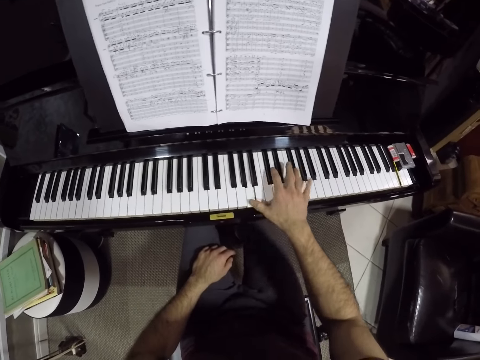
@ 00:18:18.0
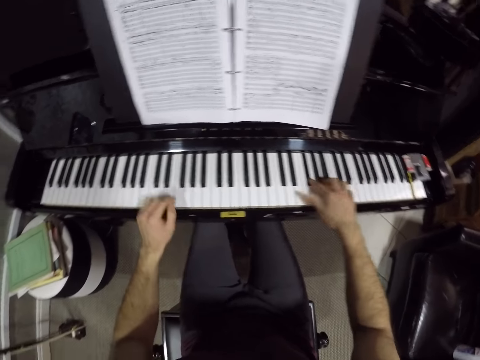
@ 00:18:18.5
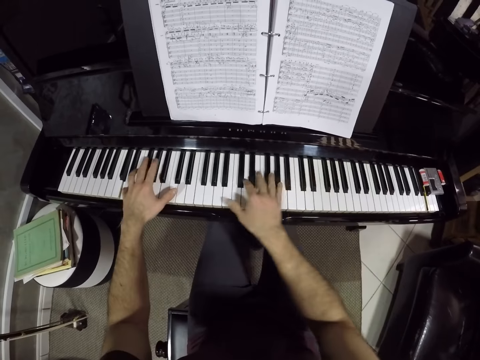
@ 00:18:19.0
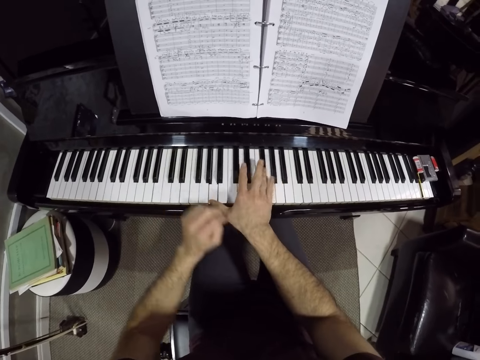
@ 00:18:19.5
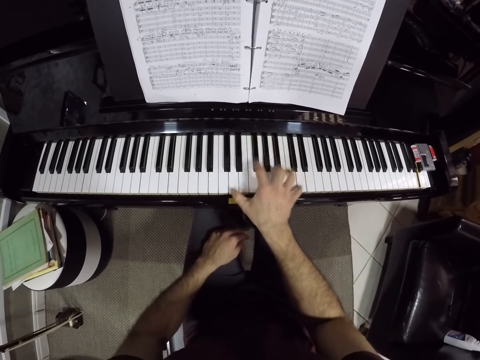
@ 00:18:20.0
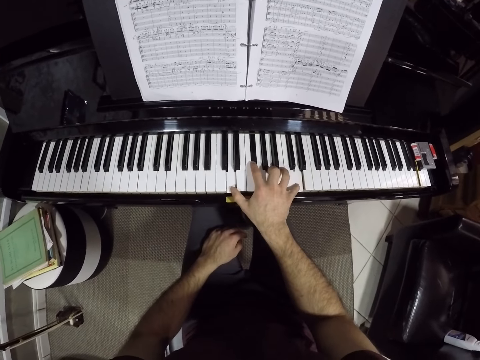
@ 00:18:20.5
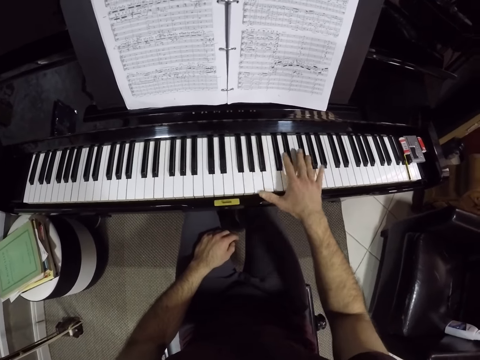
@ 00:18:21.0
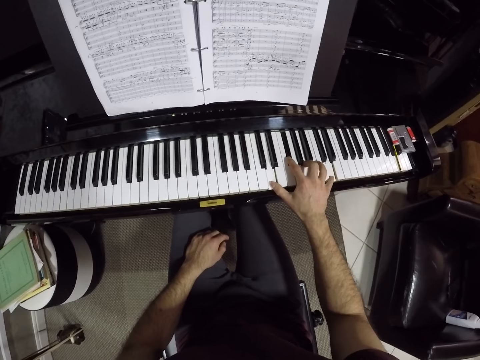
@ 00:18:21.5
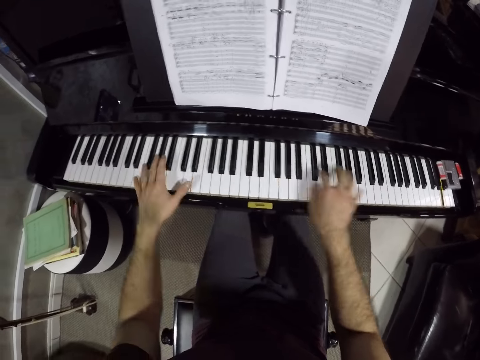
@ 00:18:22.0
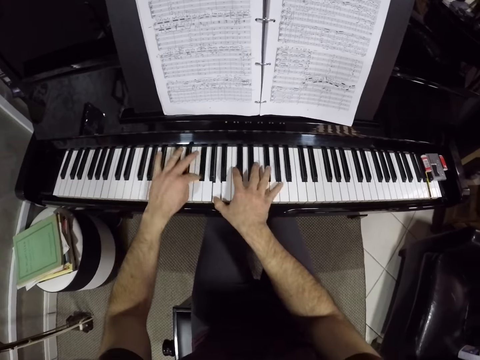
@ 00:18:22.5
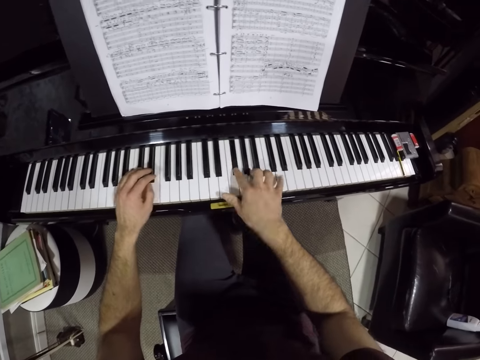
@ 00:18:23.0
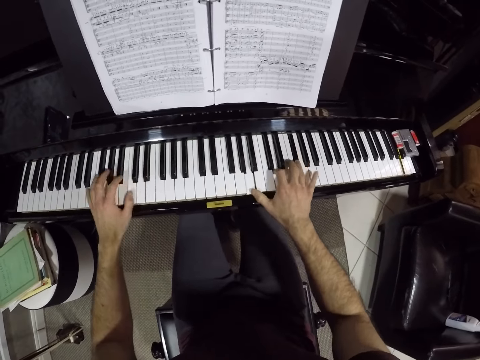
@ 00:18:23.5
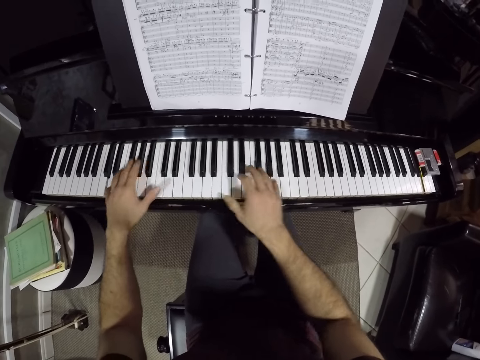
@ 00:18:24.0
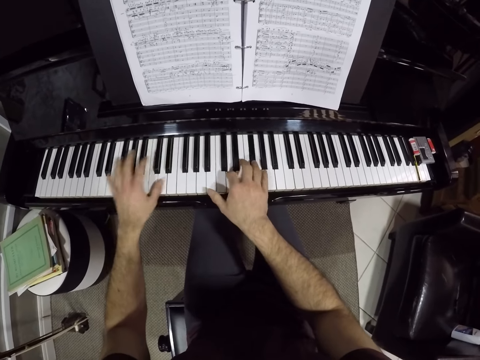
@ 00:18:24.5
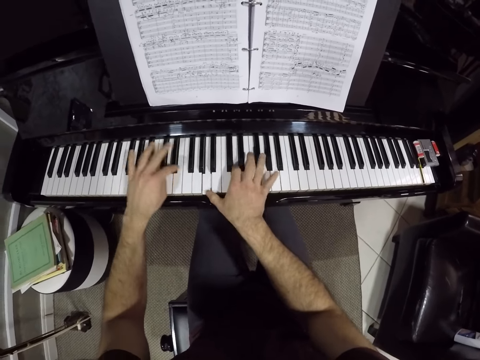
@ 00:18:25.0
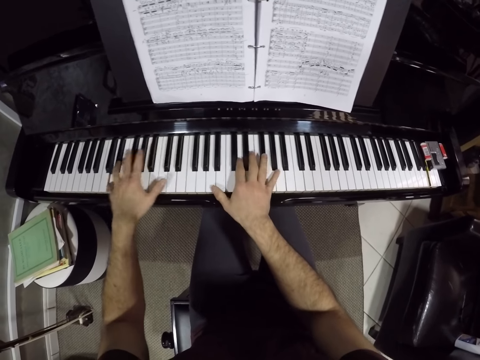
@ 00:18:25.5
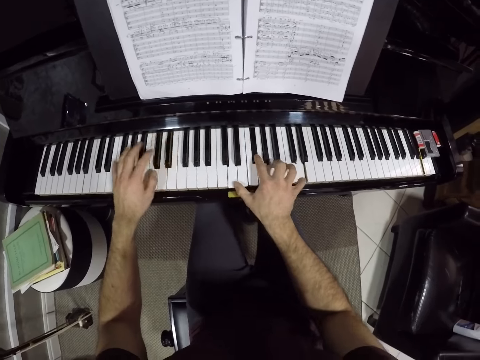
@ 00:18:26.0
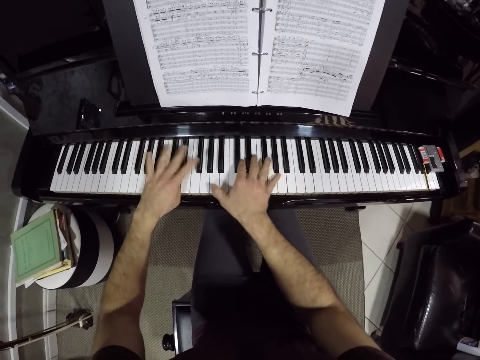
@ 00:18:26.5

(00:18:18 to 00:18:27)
The camera wearer plays the keyboard with both hands. He removes his left hand from the keyboard. He plays the keyboard with both hands.

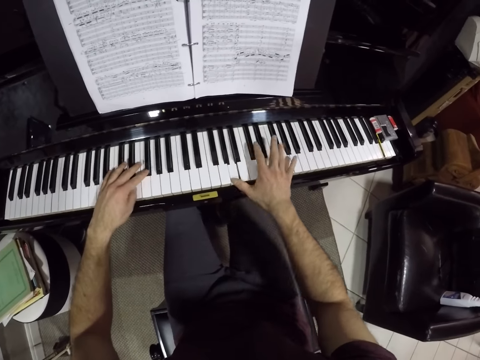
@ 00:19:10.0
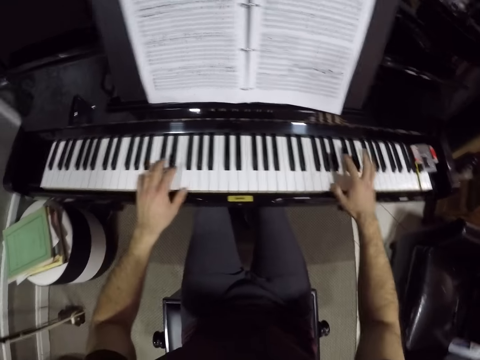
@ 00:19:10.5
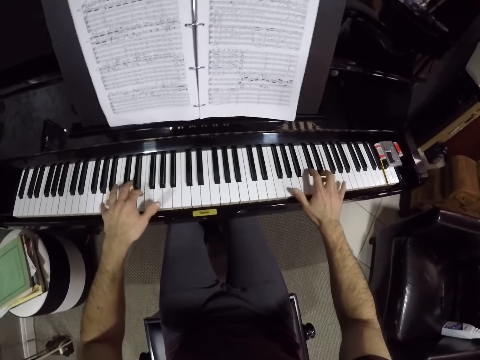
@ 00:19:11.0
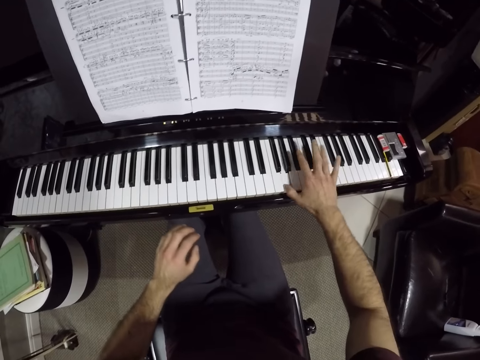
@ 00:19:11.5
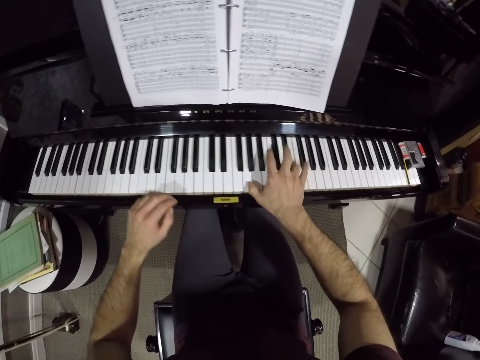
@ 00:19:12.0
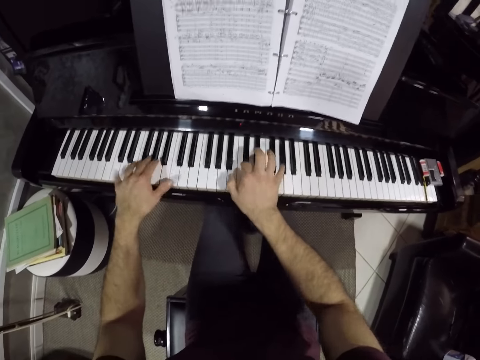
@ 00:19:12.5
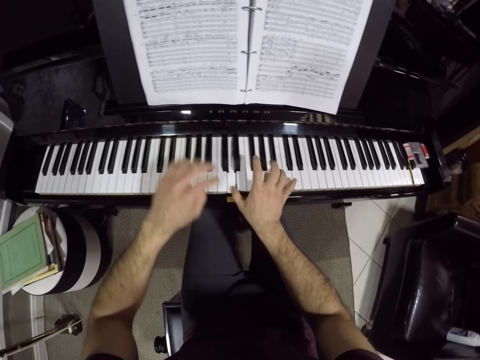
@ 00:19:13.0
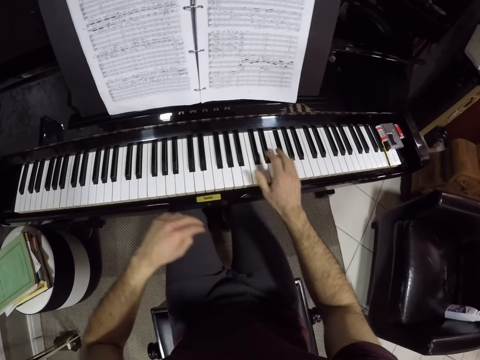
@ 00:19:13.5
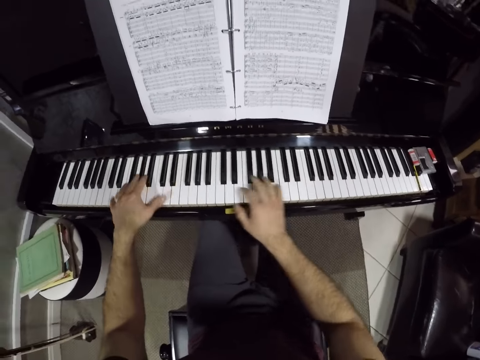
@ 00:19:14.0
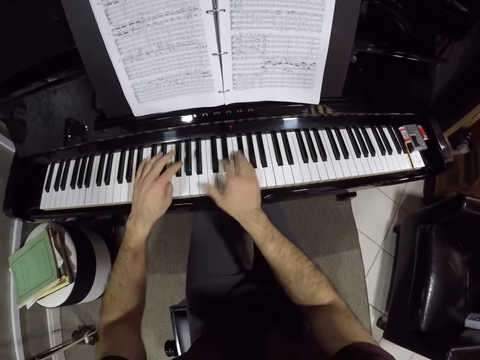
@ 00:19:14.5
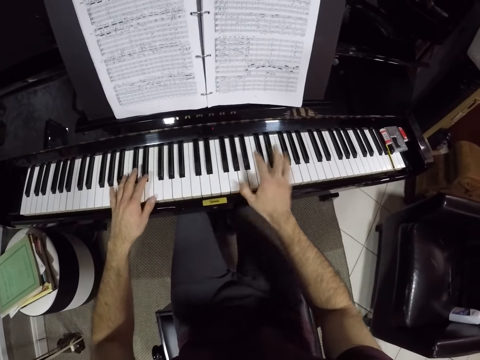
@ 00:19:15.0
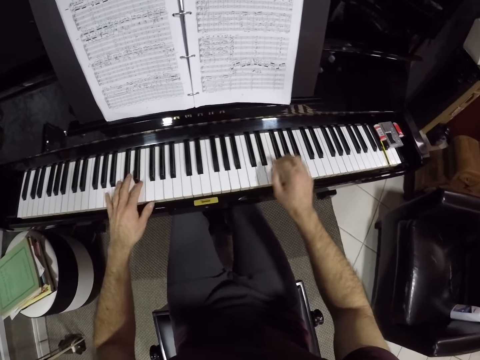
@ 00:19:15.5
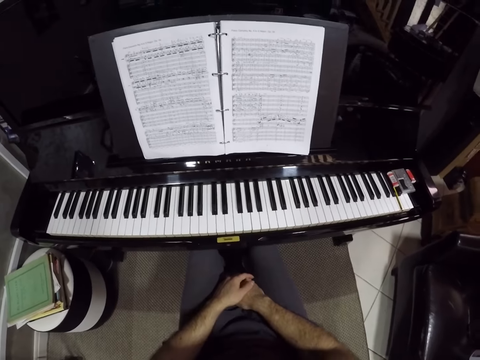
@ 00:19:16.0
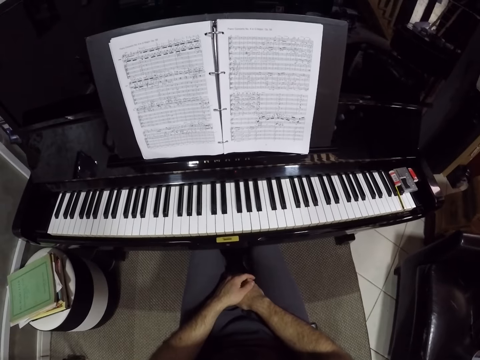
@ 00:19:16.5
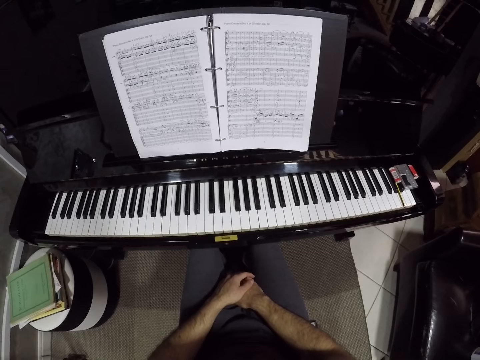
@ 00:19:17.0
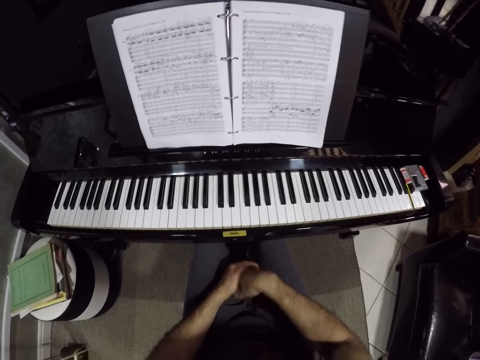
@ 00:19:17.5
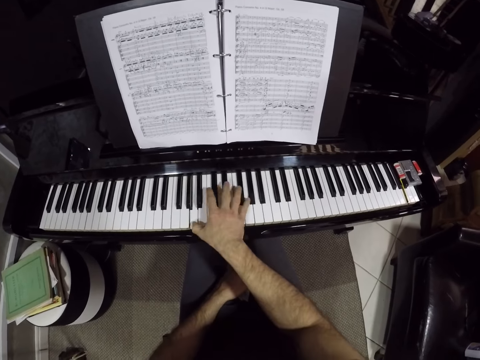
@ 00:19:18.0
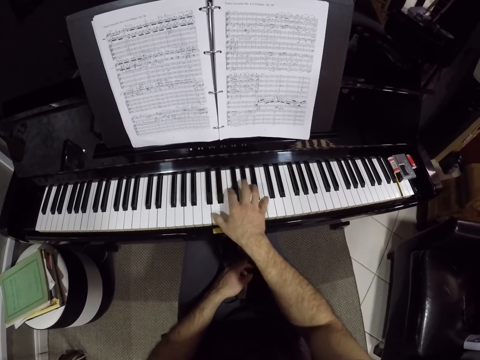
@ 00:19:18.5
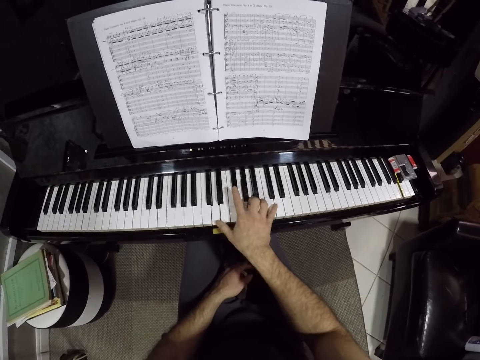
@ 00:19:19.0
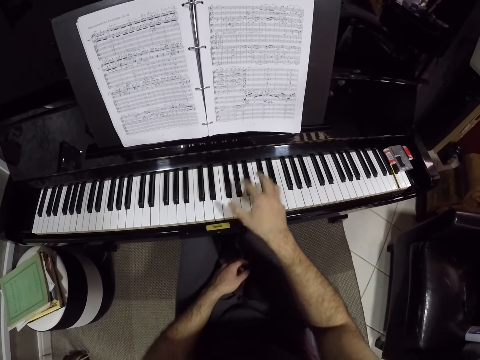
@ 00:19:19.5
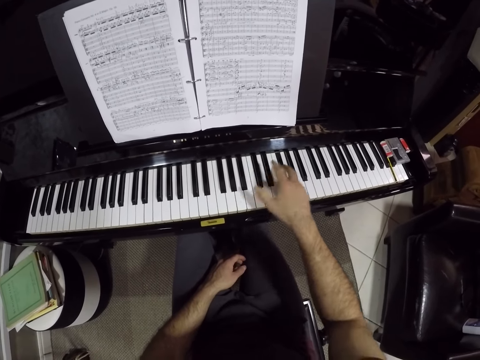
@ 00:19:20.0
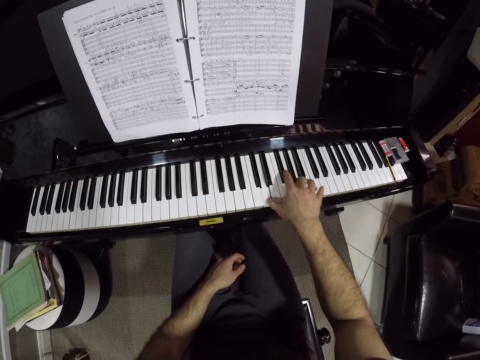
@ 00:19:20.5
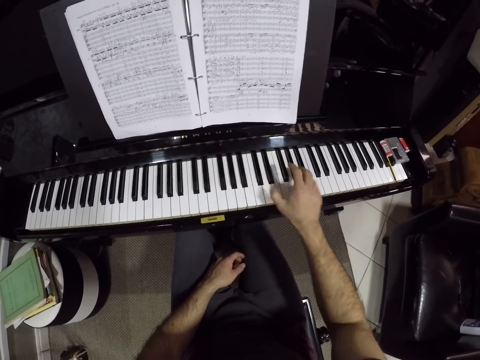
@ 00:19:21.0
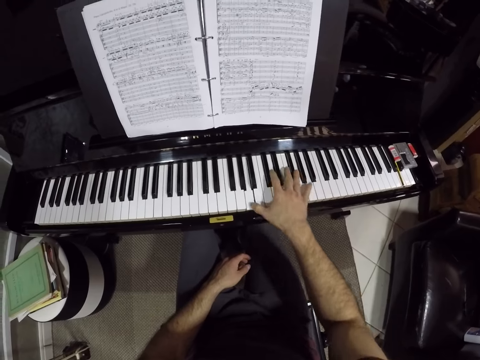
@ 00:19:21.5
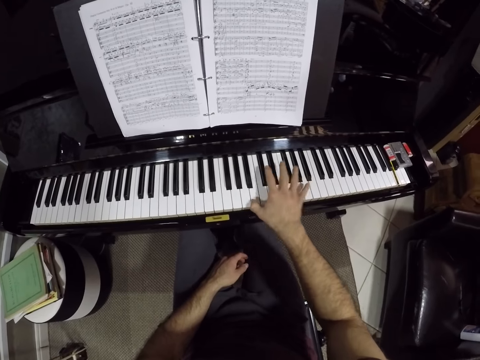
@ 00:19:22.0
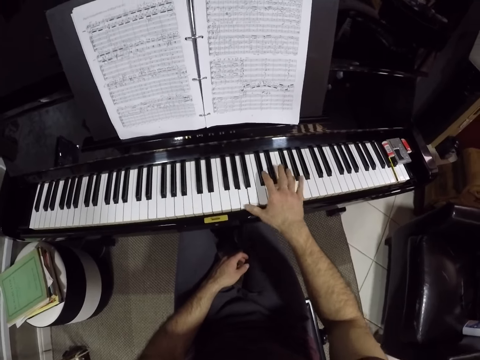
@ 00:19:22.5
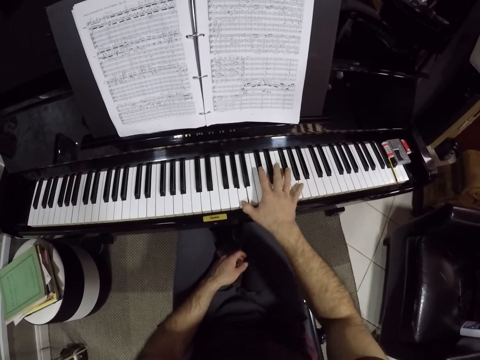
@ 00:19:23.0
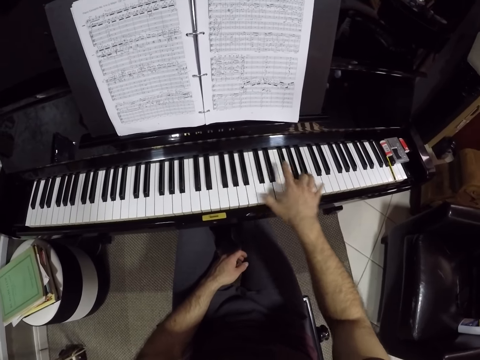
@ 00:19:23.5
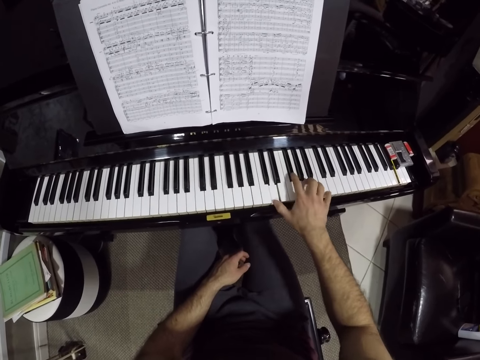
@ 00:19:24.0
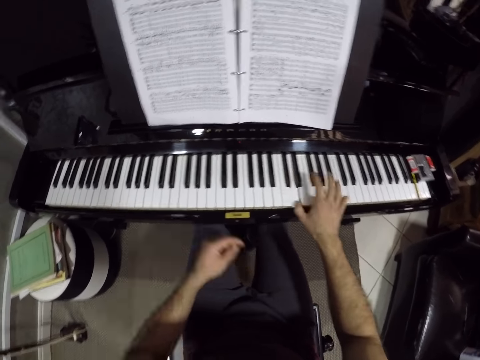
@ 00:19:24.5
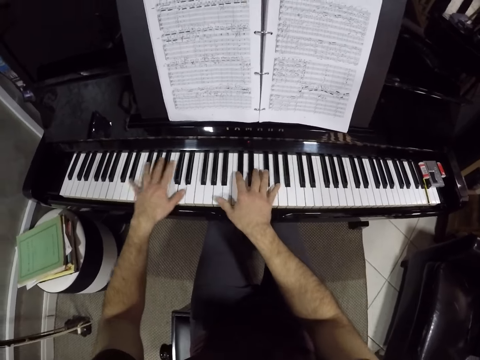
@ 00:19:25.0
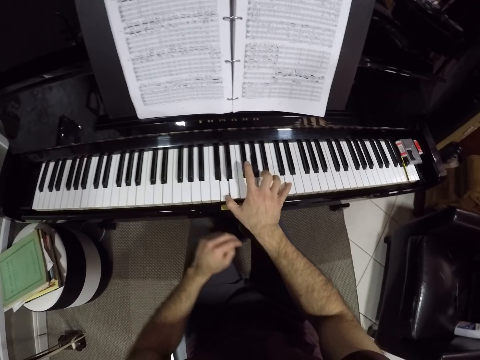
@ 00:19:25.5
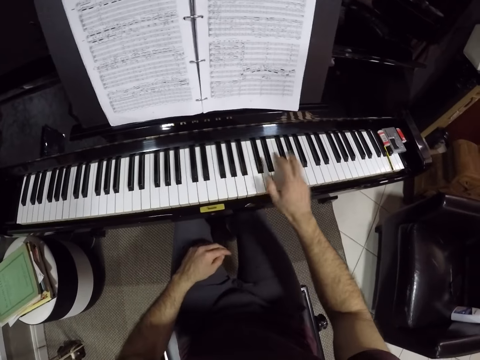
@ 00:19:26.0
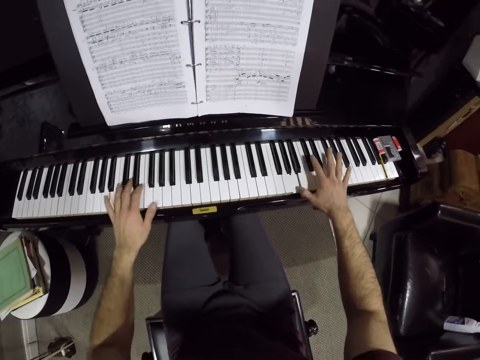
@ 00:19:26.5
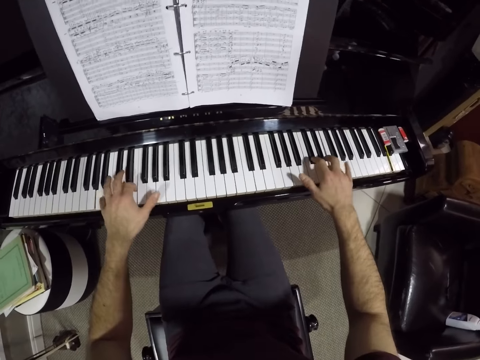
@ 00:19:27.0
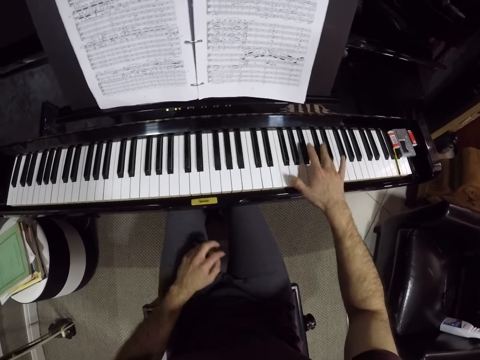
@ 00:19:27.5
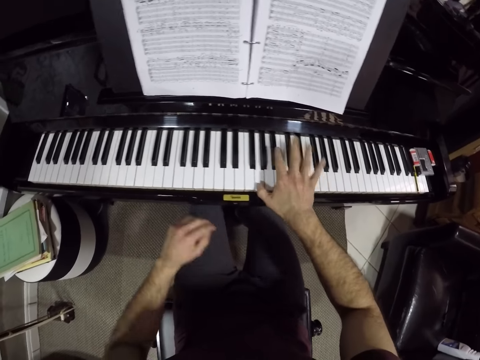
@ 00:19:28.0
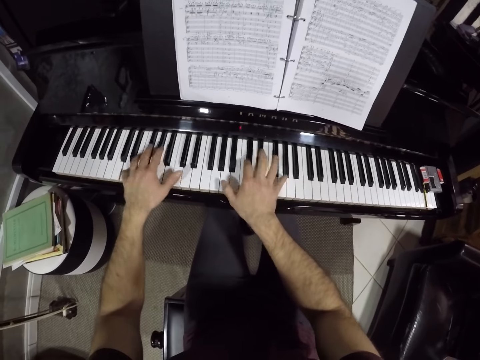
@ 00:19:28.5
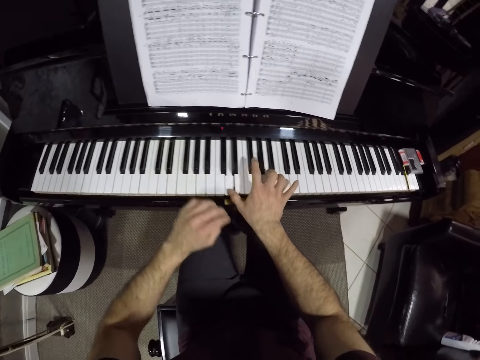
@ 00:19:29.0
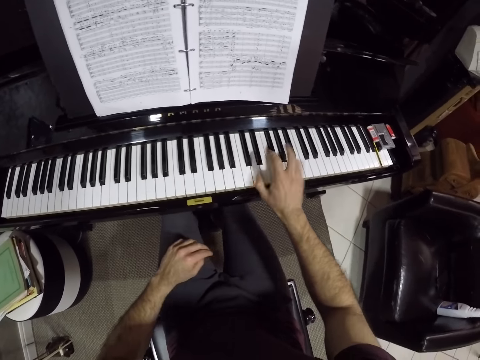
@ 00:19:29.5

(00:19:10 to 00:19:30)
The camera wearer removes his left hand from the keyboard. He plays the keyboard with both hands. He removes his left hand from the keyboard. He plays the keyboard with both hands. He removes both hands from the keyboard. He looks at the piano. He plays the keyboard with both hands. He plays the keyboard with both hands again. He removes his left hand from the keyboard. He plays the keyboard with both hands. He removes his left hand from the keyboard. He plays the keyboard with both hands.
